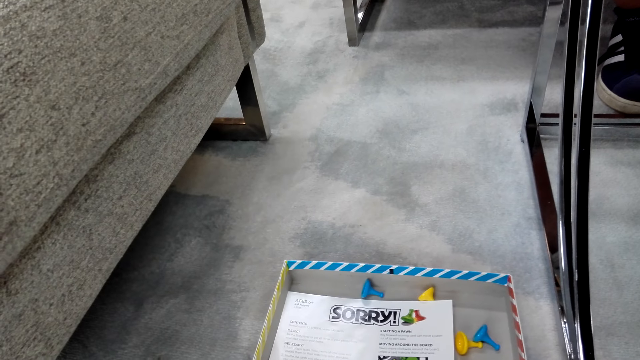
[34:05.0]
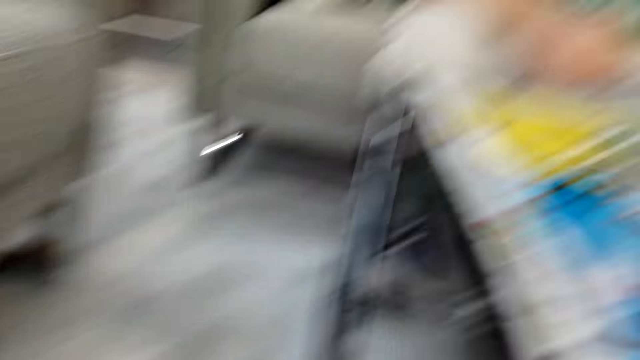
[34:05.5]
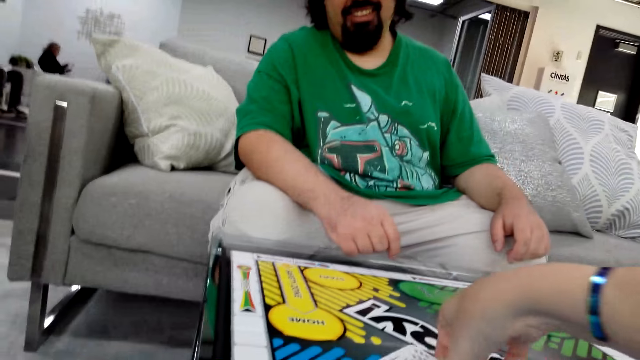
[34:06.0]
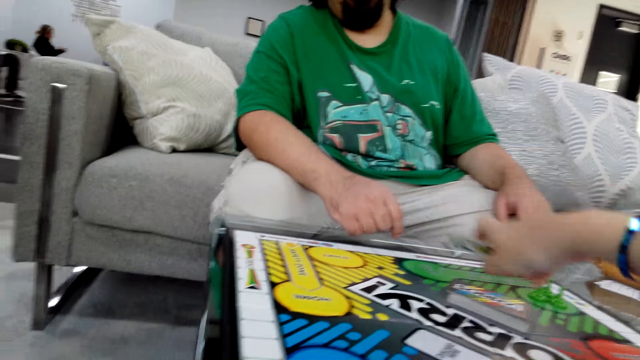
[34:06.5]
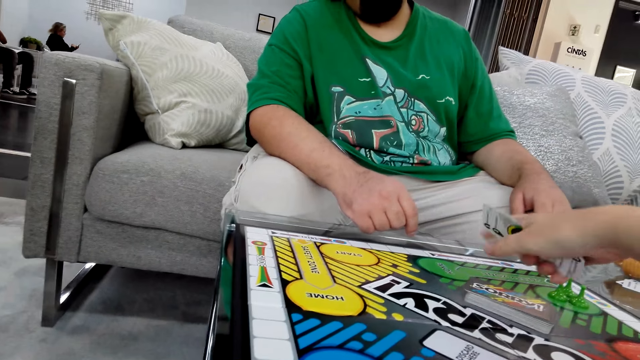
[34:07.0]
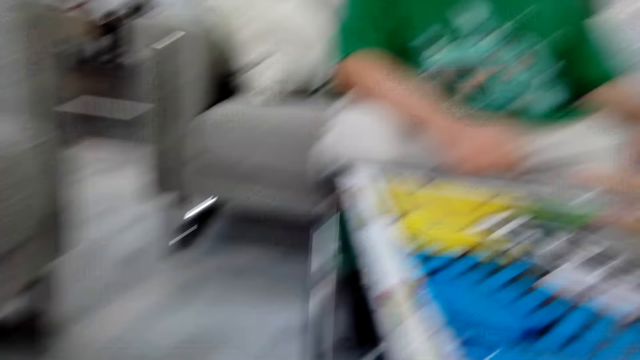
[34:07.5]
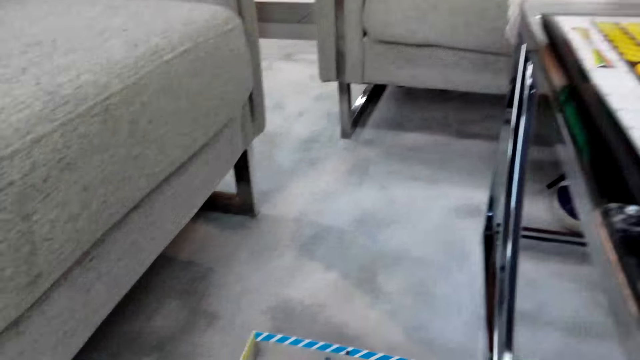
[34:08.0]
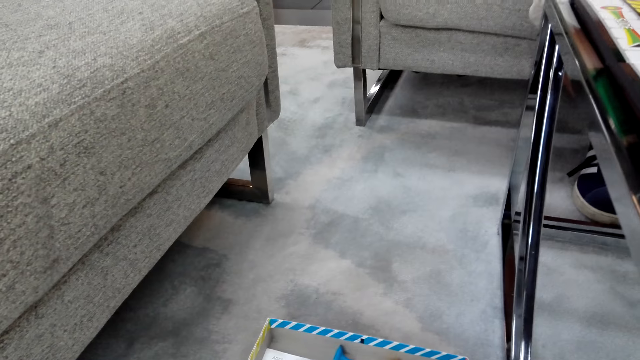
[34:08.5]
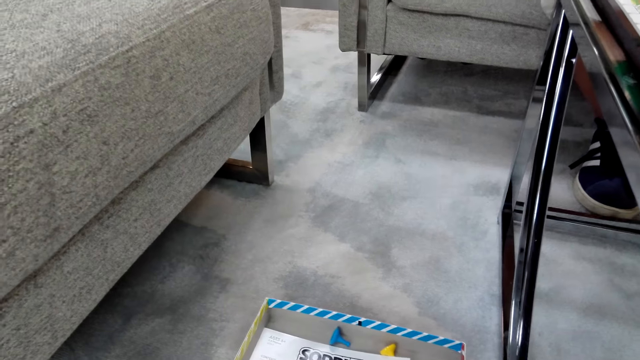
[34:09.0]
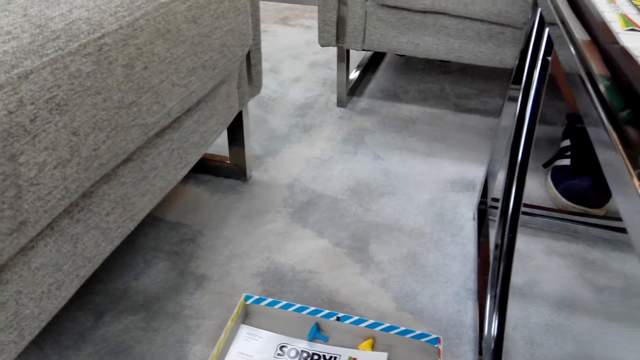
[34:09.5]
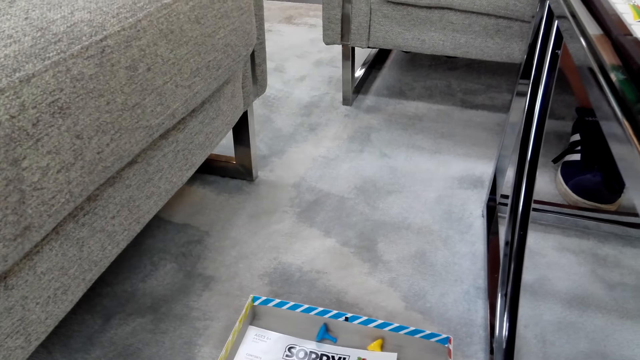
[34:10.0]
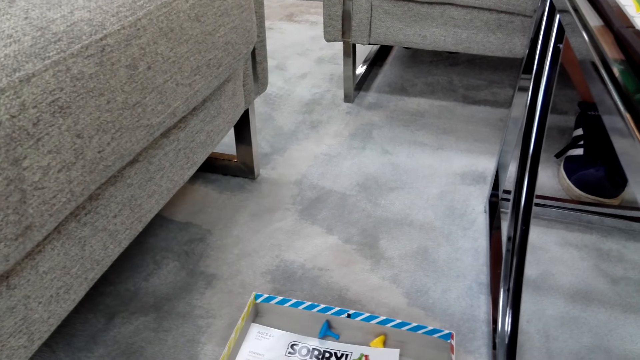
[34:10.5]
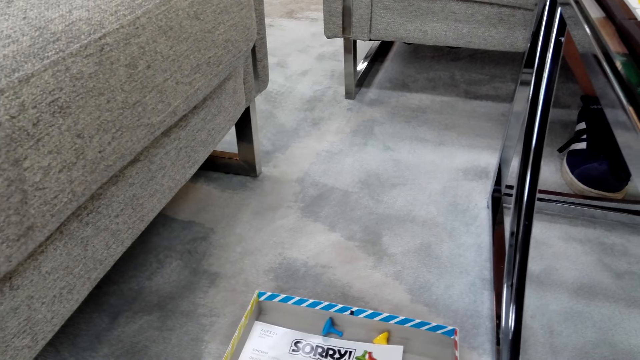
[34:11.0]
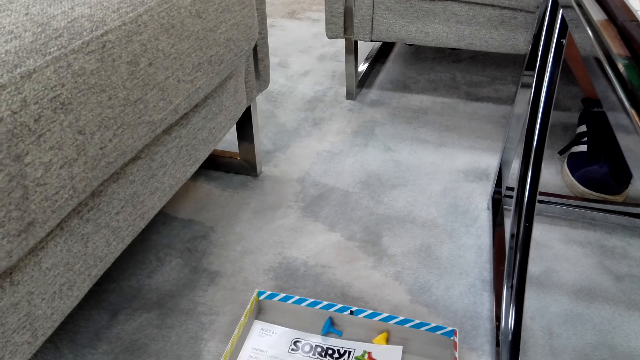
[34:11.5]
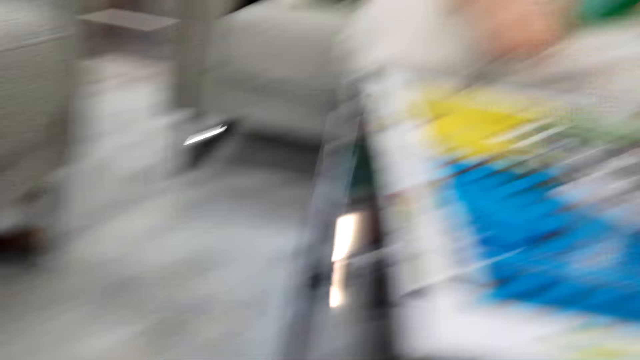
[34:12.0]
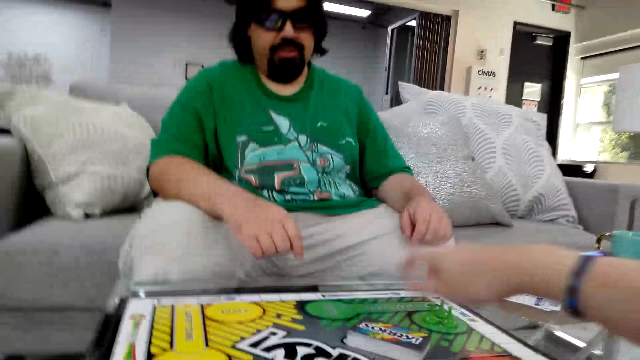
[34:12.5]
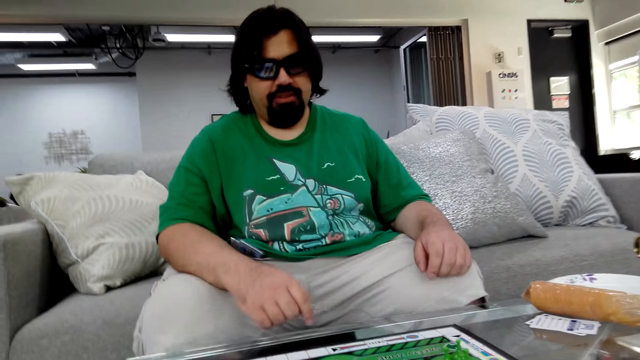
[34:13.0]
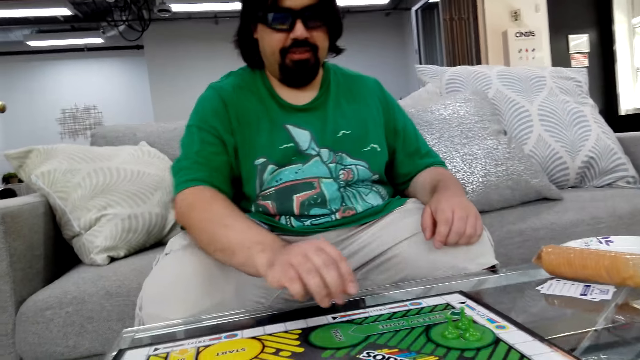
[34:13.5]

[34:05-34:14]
The camera wearer picks cards. They move the poker card on the table. They put the cards on the board.

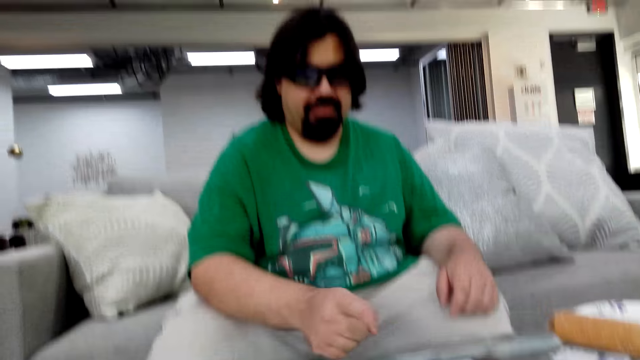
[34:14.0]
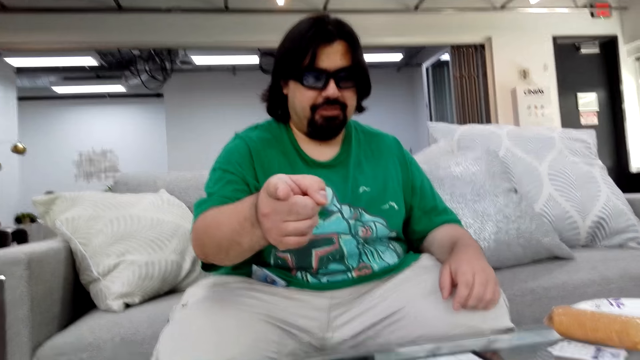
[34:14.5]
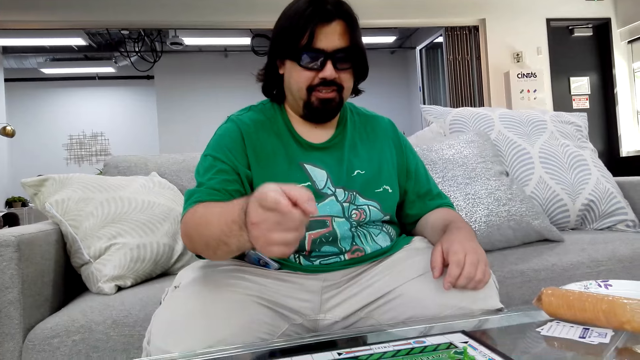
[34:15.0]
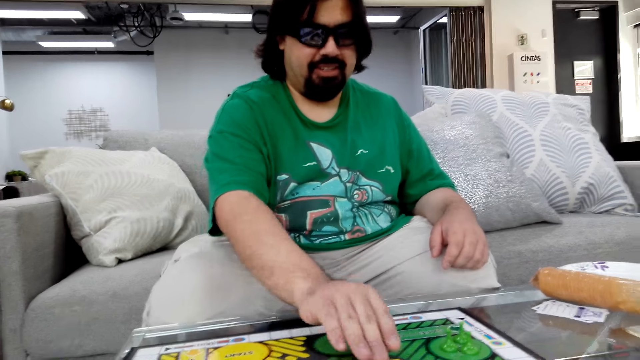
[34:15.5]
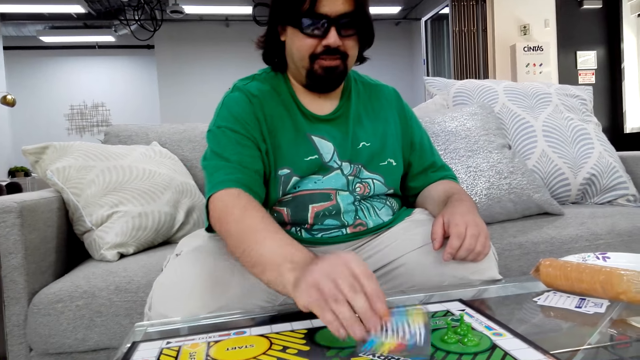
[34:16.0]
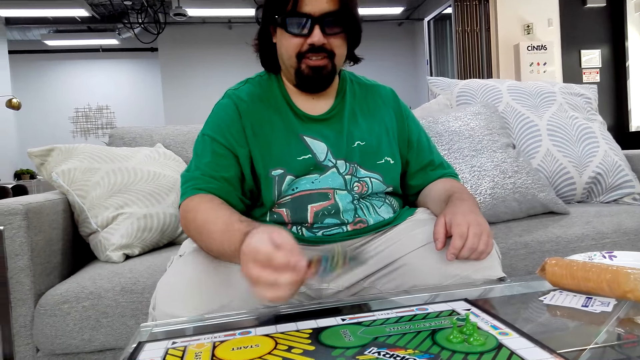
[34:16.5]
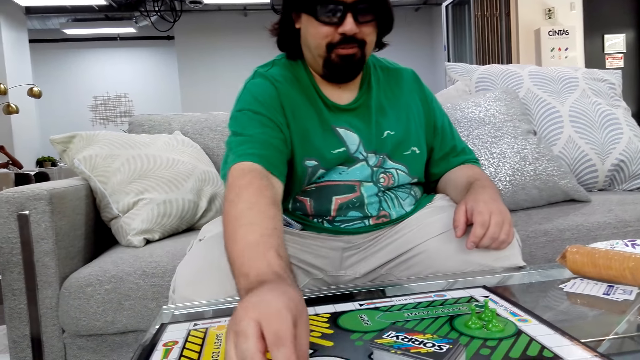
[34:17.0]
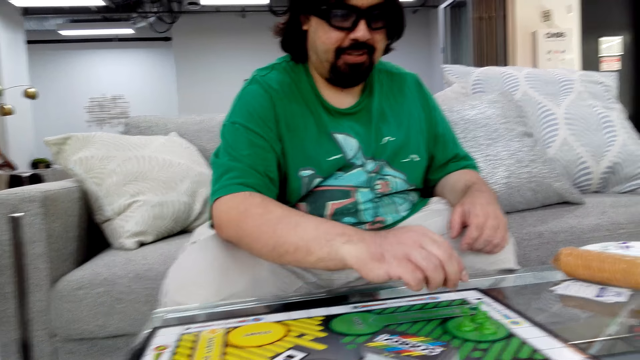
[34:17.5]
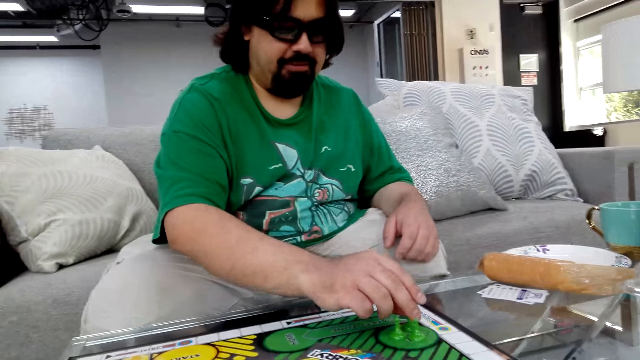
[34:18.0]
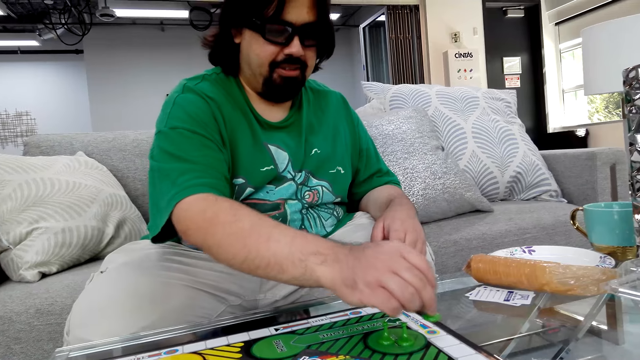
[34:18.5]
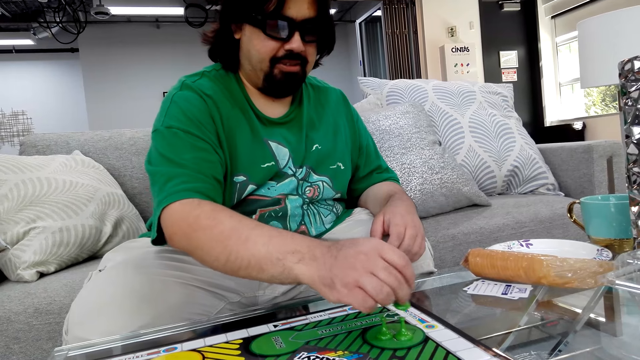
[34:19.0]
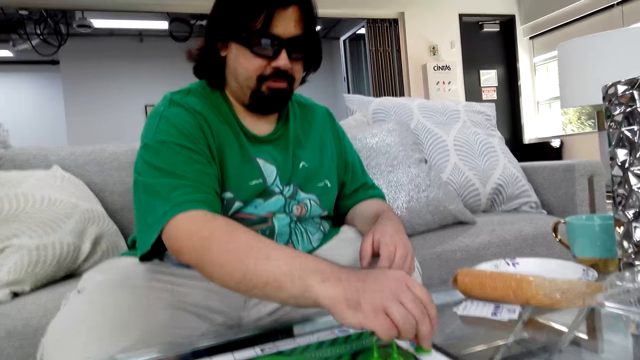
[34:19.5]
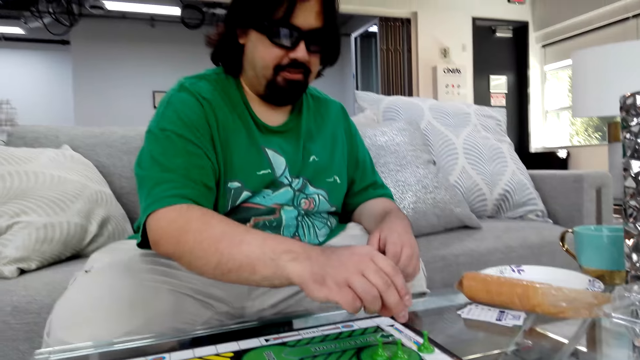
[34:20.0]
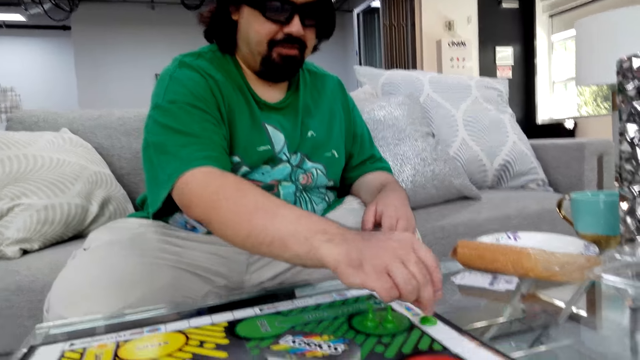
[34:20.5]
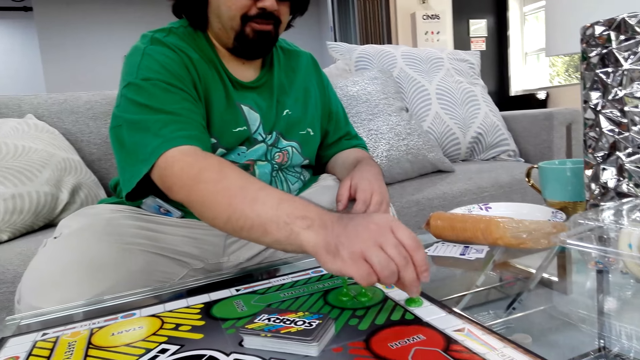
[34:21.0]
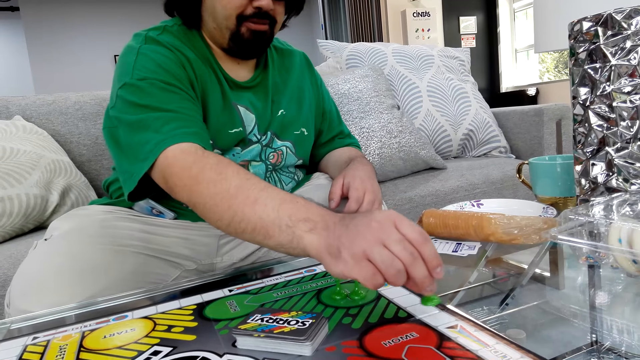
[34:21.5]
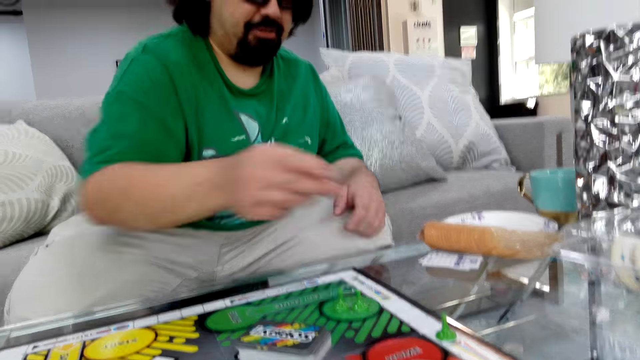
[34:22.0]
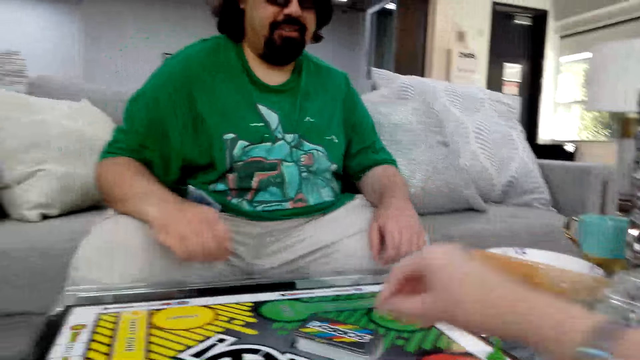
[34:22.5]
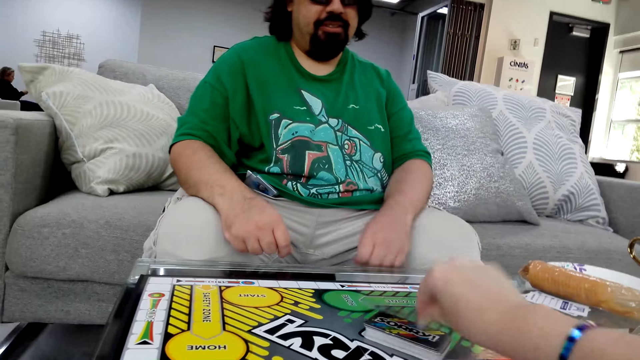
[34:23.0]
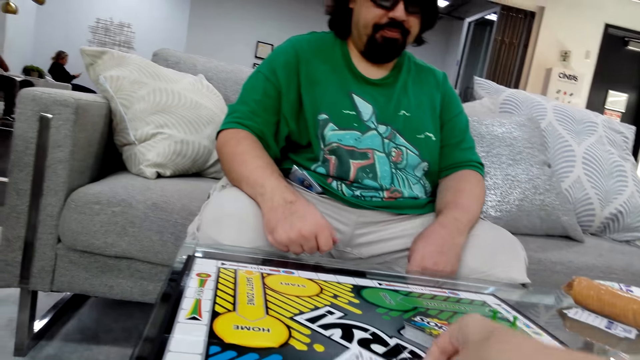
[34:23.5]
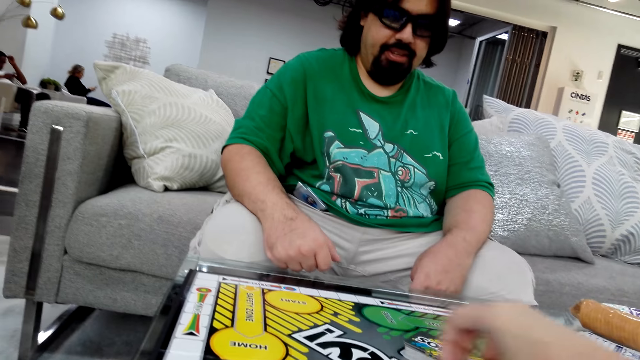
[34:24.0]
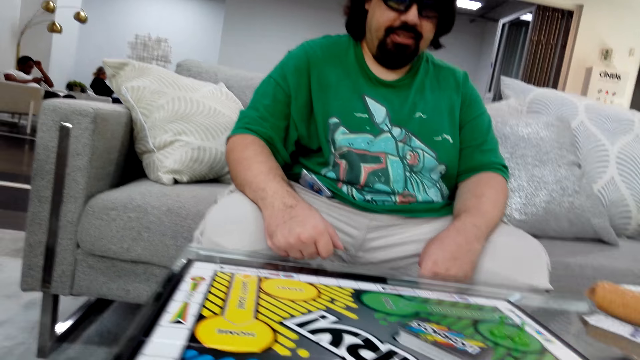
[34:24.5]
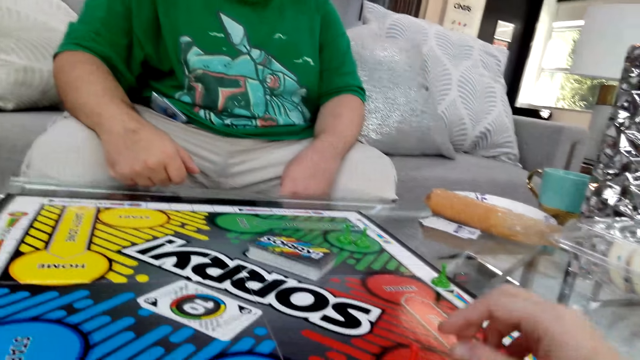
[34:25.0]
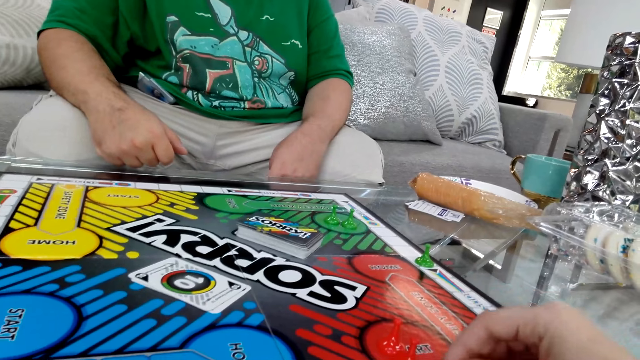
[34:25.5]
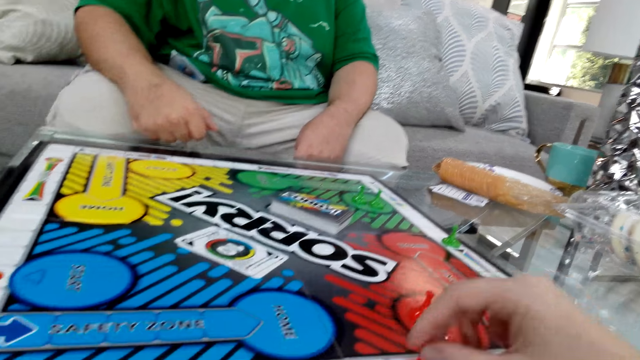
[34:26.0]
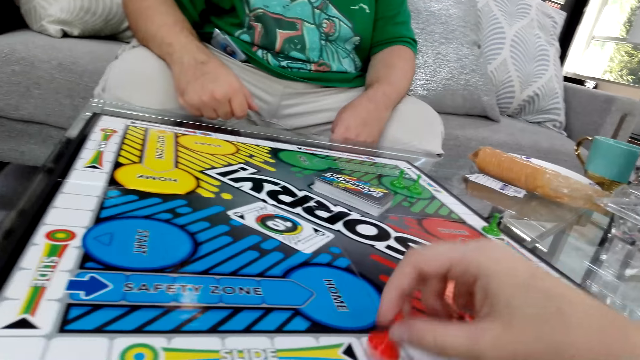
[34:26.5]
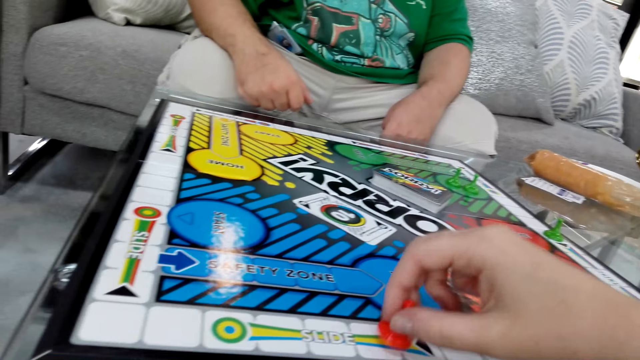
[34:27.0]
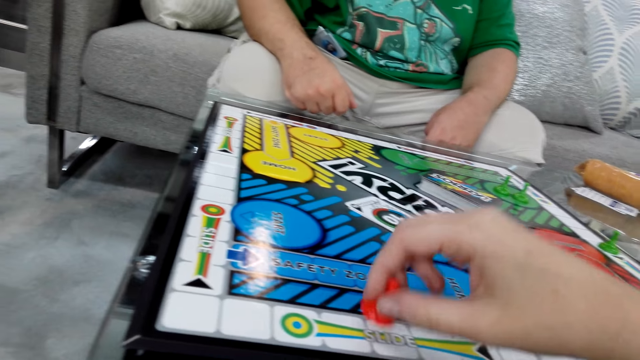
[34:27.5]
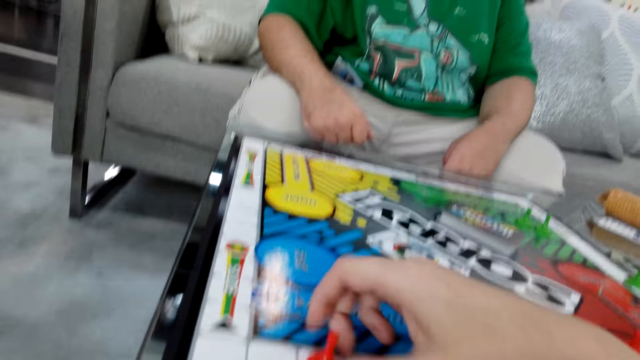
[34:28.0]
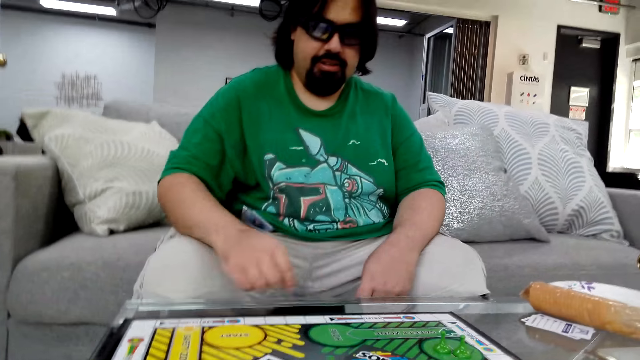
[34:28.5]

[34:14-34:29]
A man points at the camera wearer. The man picks a card, holds the poker card with his right hand, puts the card on the board, and plays the Sorry game. The man puts the poker piece on the table. The camera wearer picks a poker card with her right hand. She plays the Sorry game. She moves the poker piece on the table.
